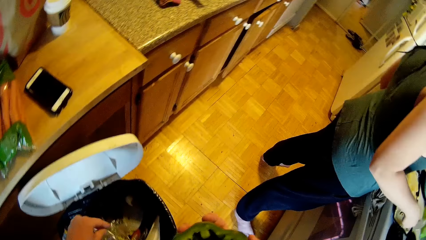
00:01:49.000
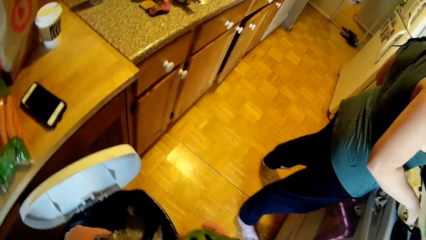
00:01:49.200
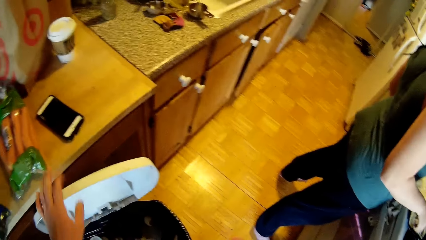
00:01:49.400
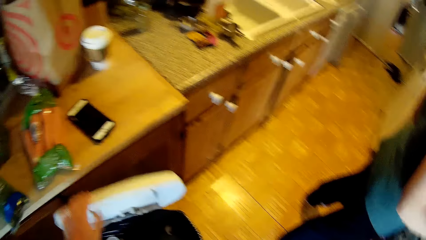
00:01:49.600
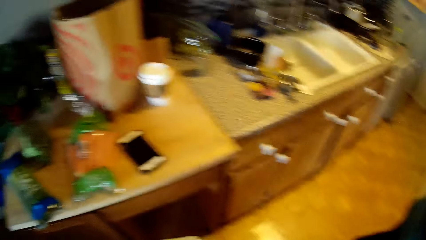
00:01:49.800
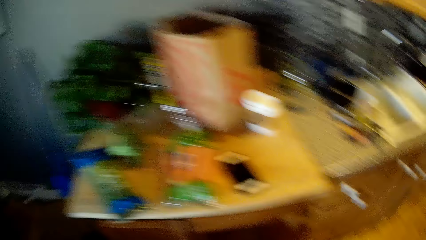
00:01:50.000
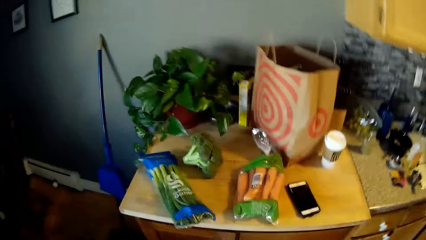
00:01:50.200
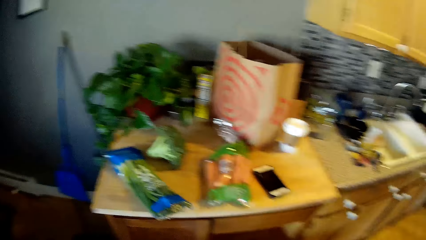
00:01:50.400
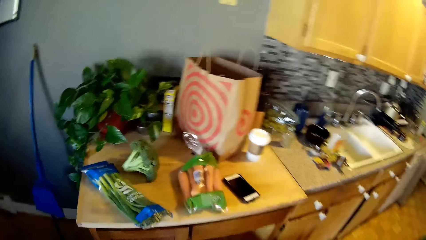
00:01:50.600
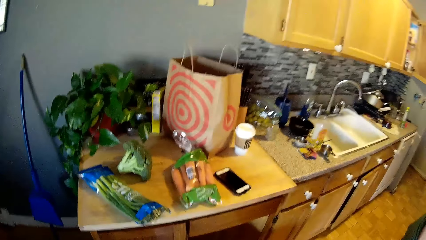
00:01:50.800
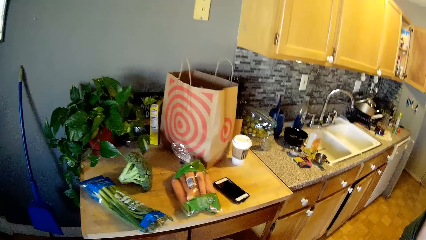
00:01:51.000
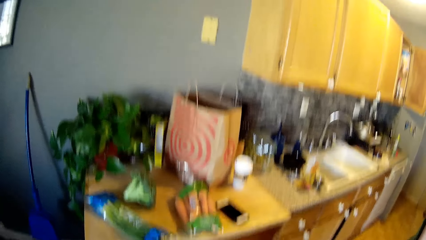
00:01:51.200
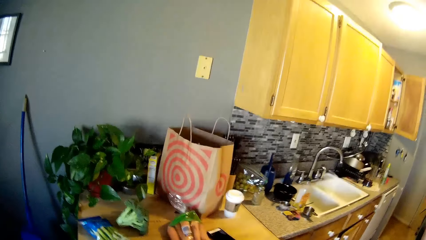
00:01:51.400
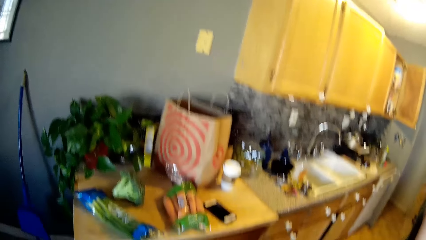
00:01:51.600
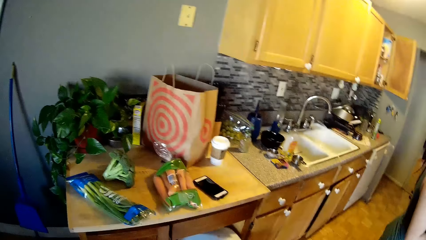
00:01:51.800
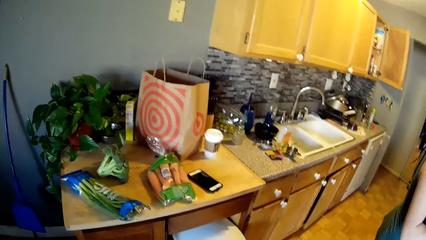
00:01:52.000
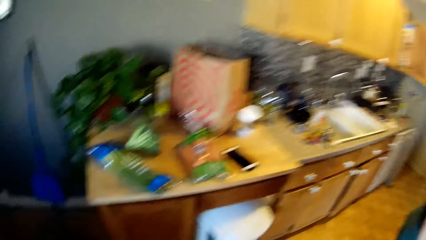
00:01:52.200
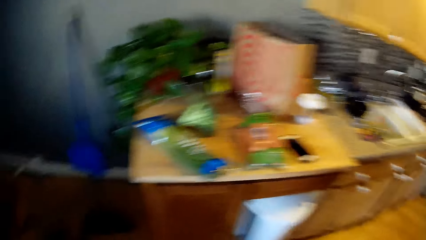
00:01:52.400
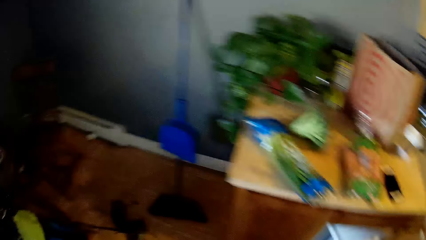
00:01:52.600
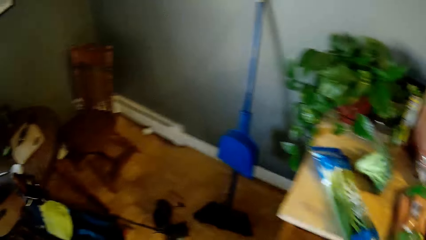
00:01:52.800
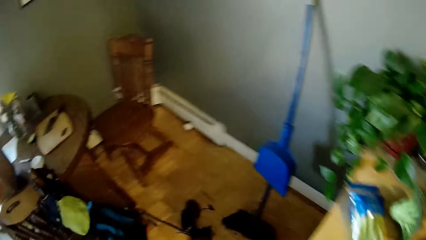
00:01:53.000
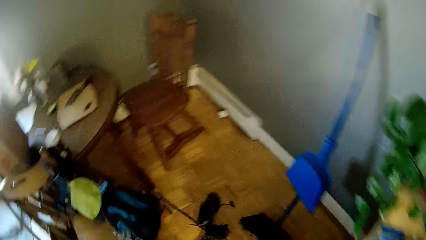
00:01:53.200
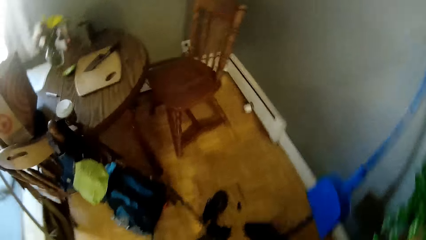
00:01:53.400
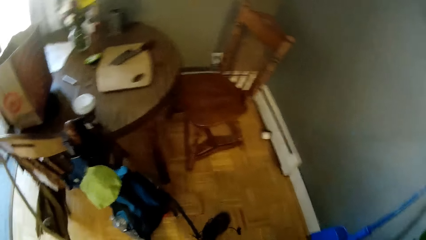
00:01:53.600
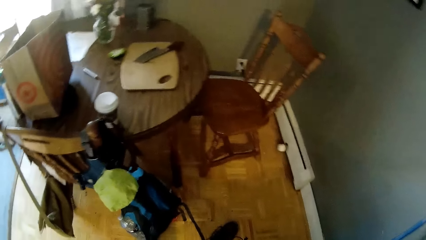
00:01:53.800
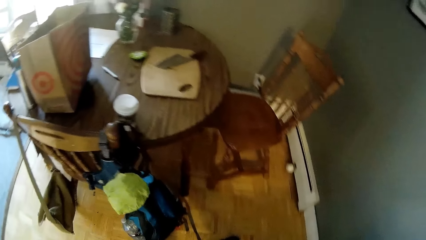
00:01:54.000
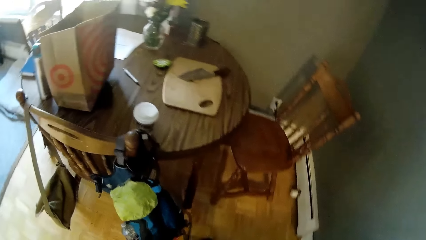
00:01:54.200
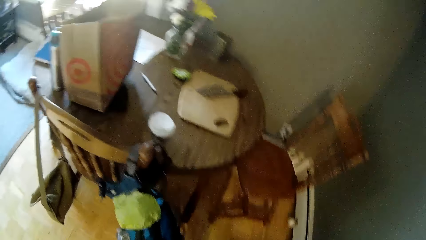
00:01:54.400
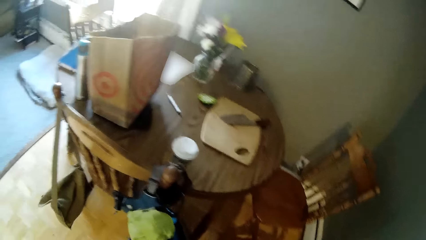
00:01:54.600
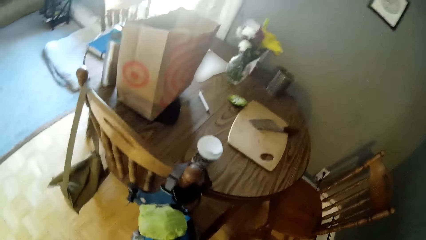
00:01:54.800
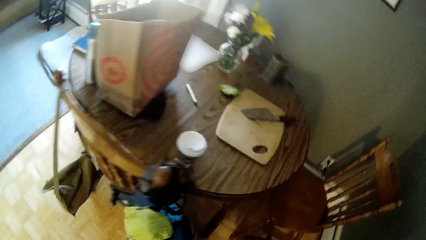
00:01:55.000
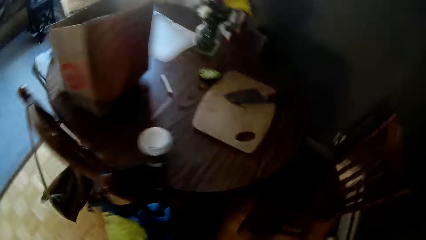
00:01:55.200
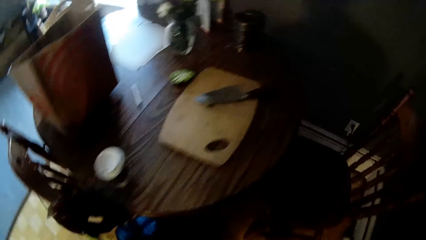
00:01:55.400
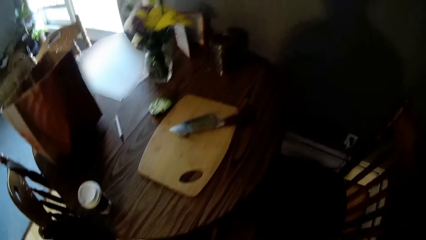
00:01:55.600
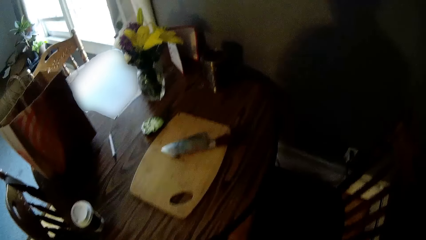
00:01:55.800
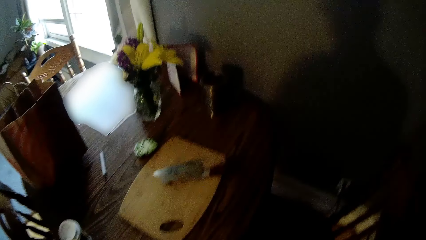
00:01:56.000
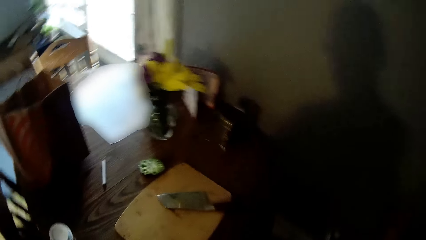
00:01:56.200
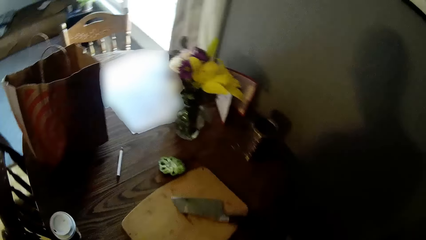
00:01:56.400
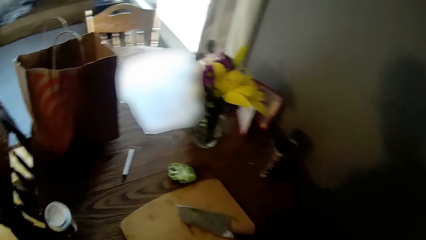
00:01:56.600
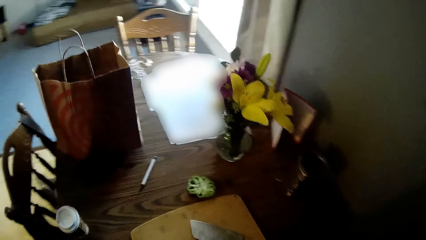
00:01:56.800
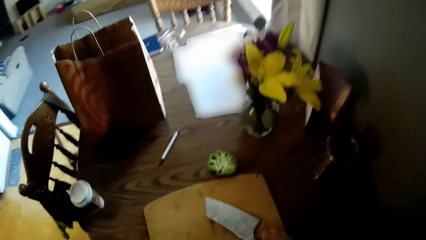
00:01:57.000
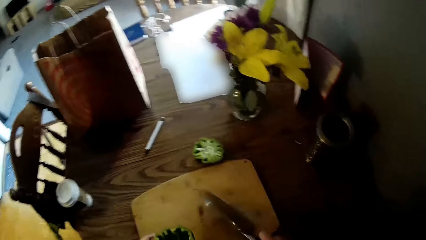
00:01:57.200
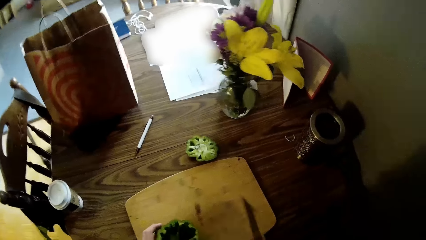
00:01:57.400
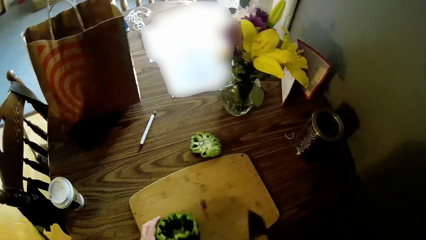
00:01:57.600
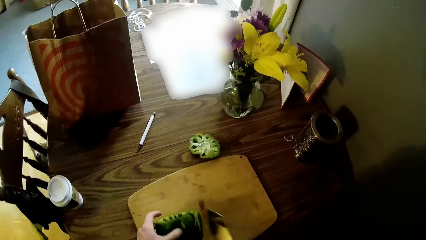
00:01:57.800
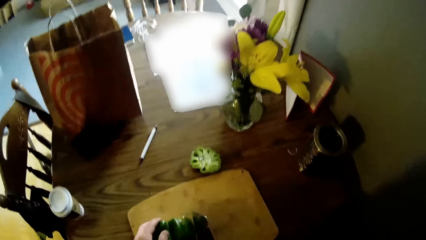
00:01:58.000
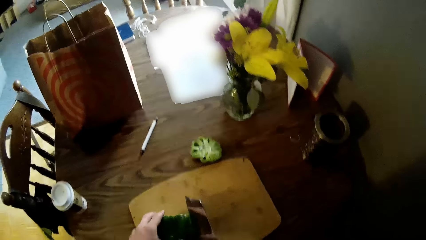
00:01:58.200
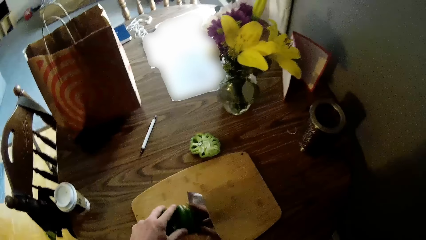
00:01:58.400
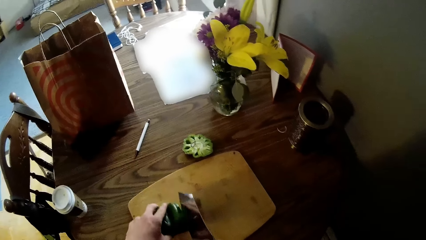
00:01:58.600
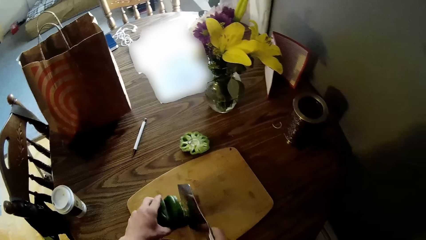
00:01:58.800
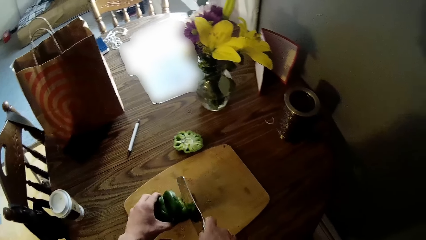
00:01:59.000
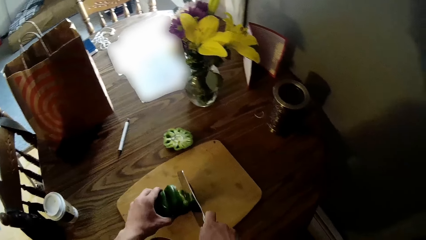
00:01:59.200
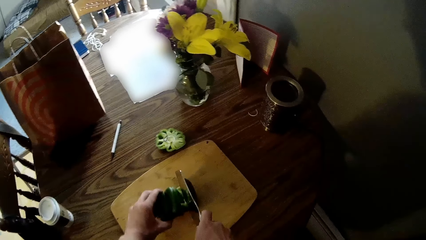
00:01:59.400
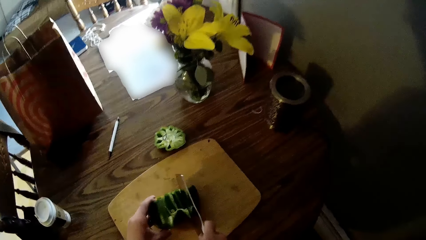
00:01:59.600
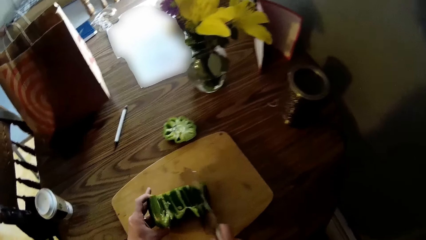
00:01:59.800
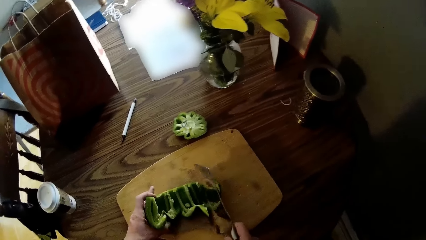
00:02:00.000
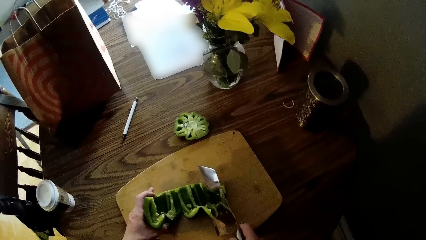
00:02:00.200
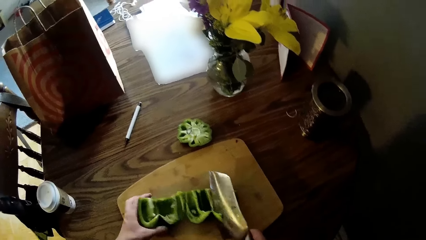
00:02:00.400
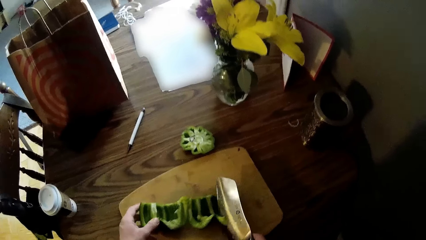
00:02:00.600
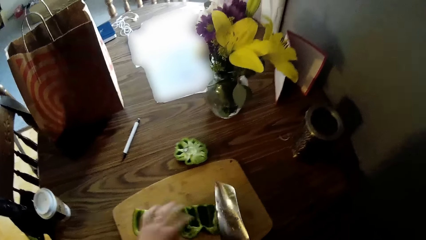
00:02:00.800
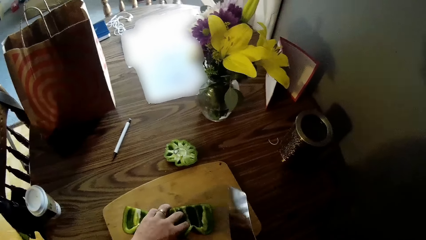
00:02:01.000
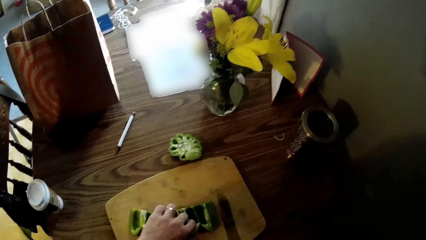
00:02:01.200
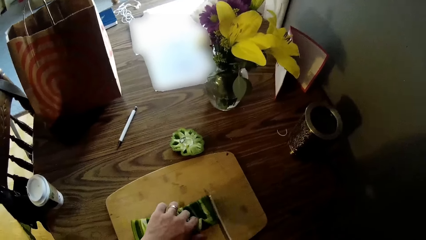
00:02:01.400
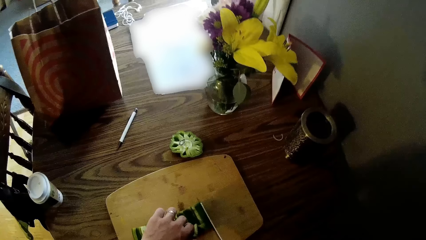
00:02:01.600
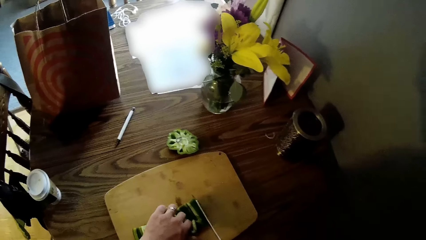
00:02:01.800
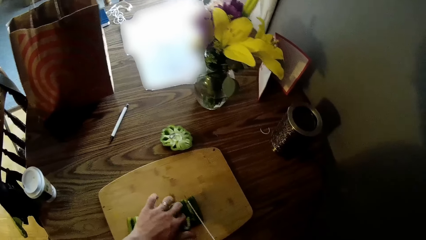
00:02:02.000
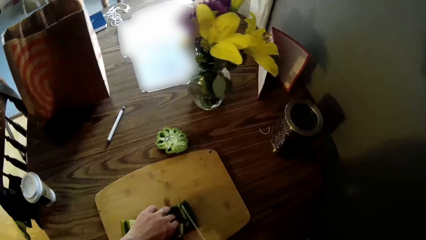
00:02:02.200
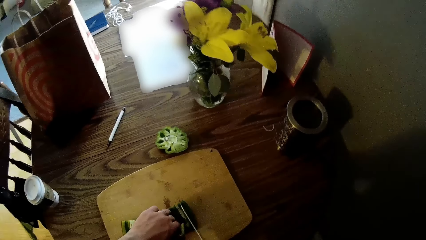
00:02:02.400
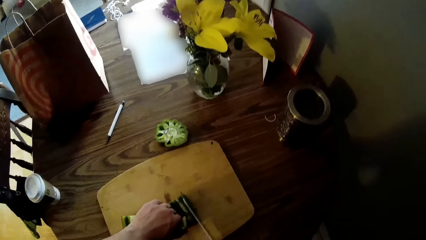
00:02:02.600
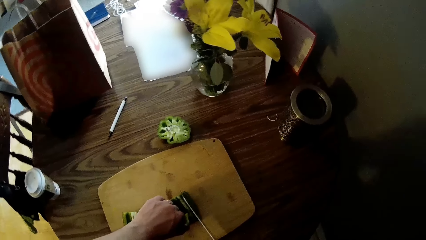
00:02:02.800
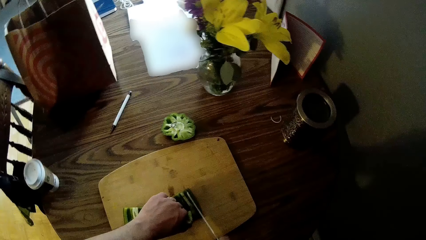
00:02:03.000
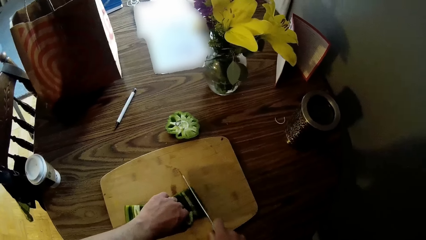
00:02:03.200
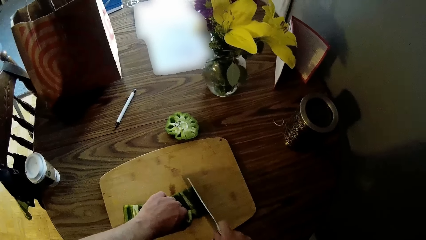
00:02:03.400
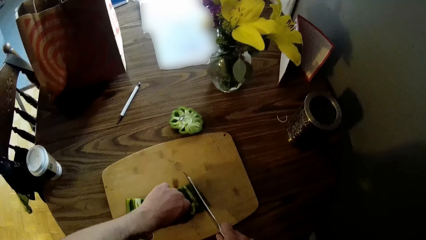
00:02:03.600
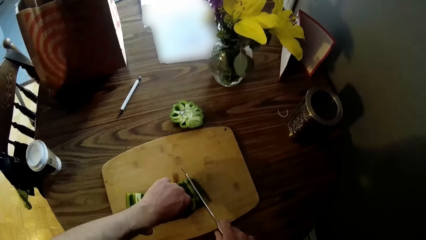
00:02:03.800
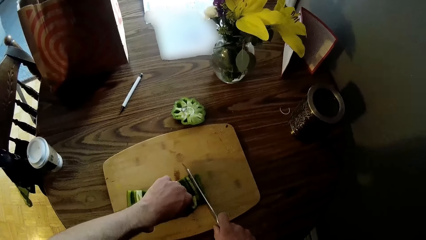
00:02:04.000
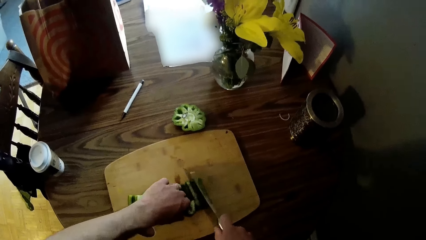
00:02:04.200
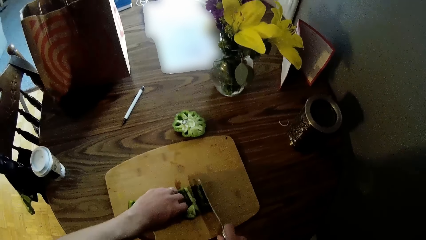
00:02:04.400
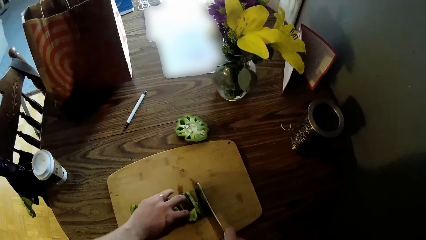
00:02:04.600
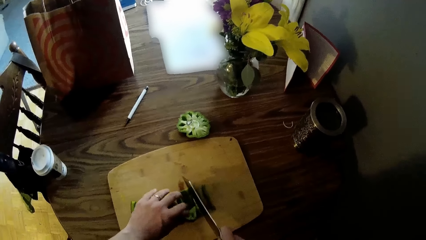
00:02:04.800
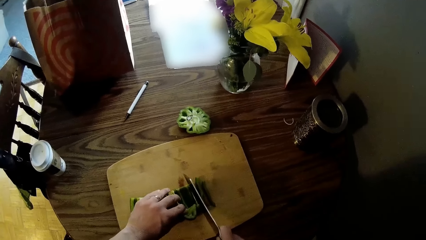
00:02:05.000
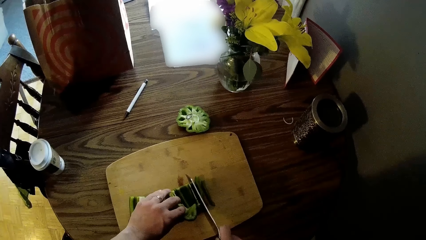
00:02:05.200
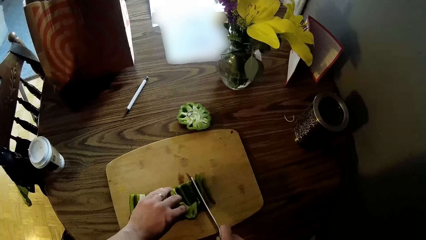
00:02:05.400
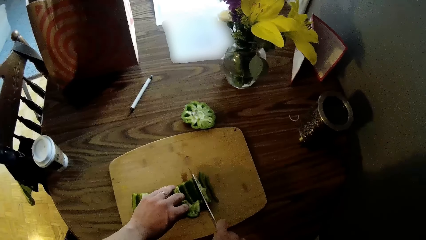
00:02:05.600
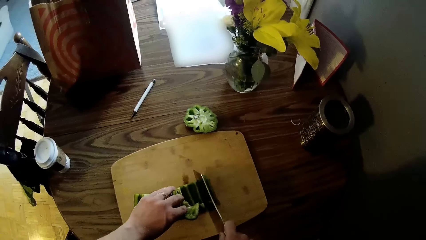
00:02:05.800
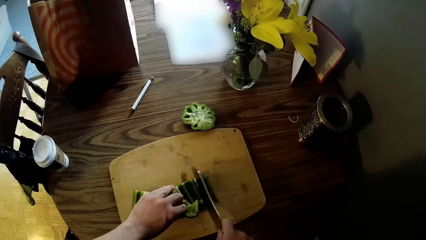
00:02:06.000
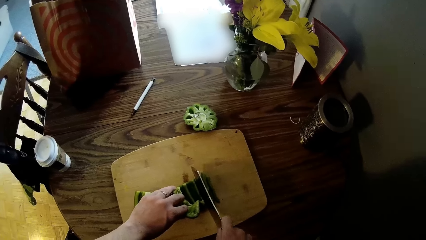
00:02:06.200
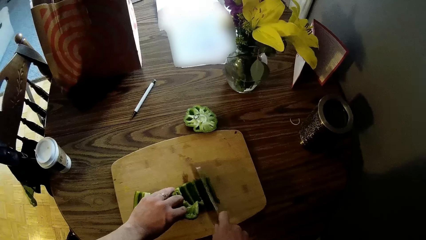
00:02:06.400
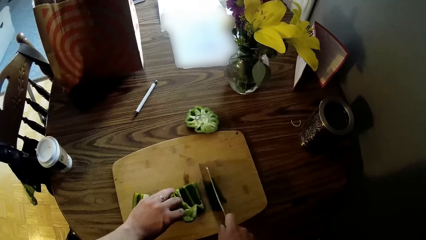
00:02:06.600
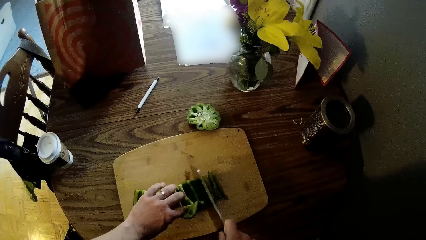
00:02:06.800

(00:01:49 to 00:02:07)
The camera wearer drops something in the bin. He closes the trash bin with his left hand. He walks around the kitchen. He picks up the knife on the flat wooden board. He drops the green pepper on the flat wooden board. He cuts the green pepper on the flat wooden board with the knife in his right hand.
